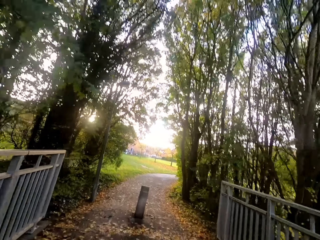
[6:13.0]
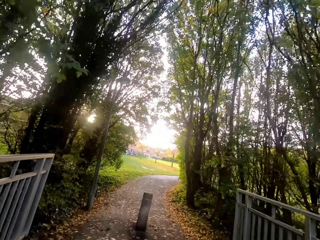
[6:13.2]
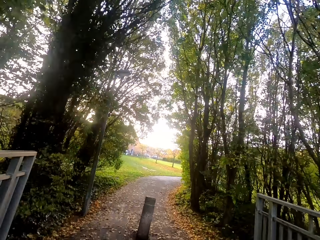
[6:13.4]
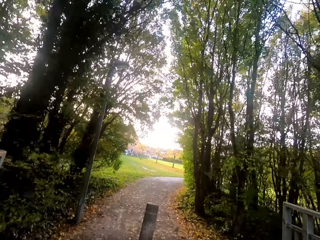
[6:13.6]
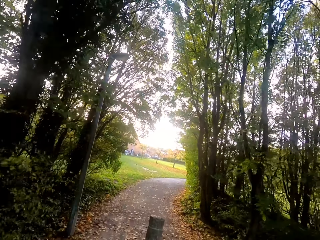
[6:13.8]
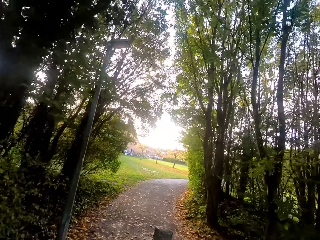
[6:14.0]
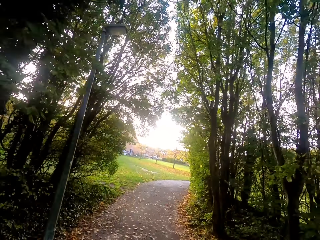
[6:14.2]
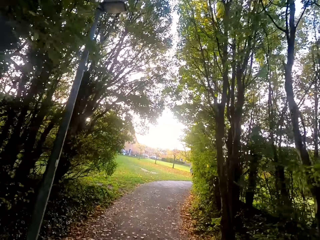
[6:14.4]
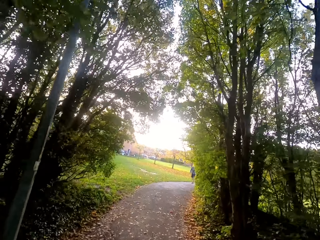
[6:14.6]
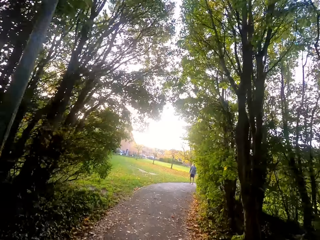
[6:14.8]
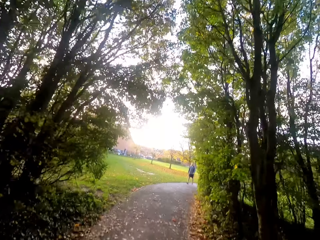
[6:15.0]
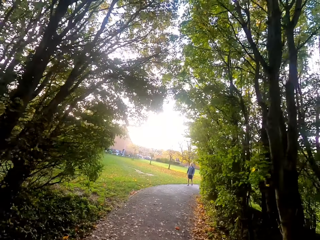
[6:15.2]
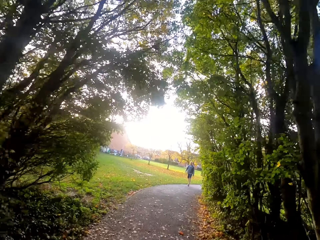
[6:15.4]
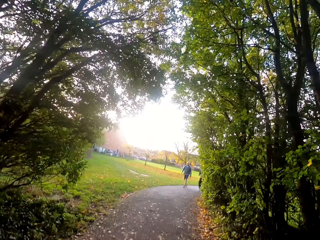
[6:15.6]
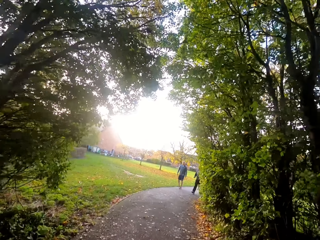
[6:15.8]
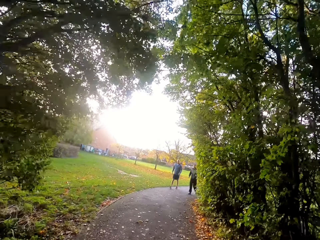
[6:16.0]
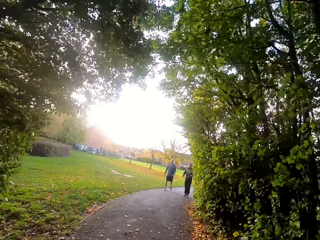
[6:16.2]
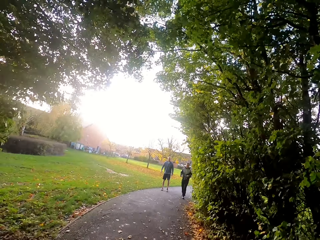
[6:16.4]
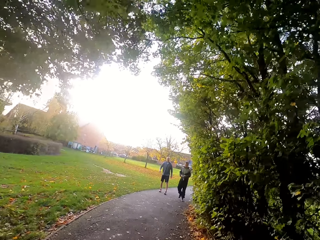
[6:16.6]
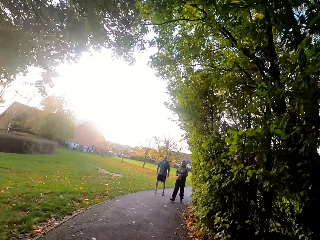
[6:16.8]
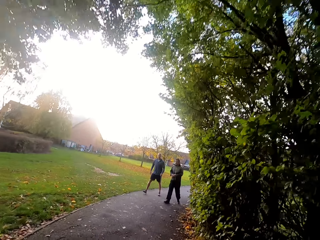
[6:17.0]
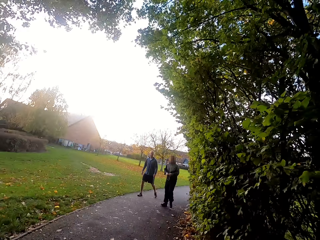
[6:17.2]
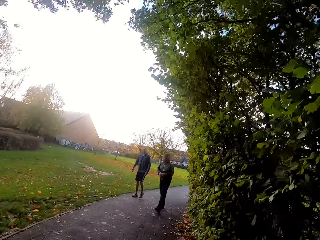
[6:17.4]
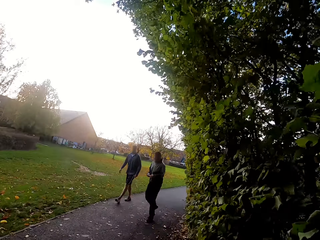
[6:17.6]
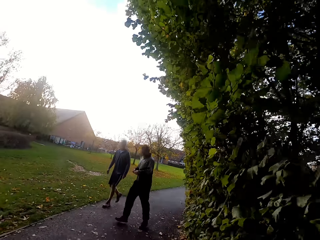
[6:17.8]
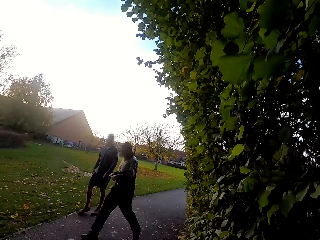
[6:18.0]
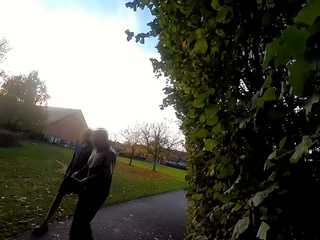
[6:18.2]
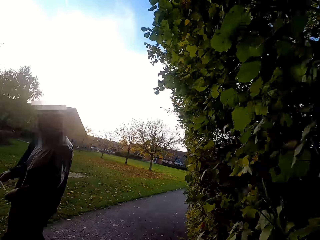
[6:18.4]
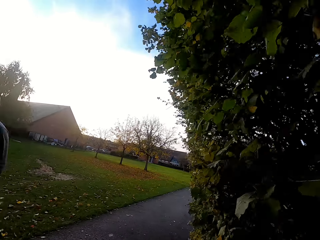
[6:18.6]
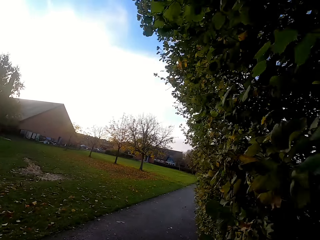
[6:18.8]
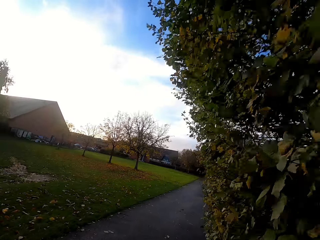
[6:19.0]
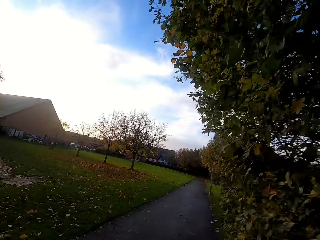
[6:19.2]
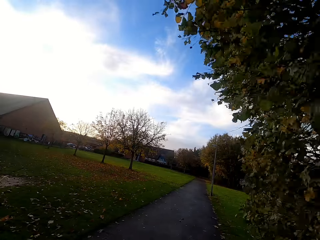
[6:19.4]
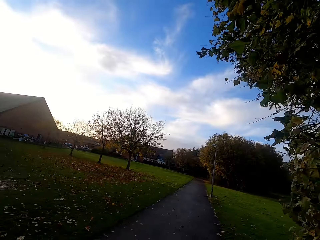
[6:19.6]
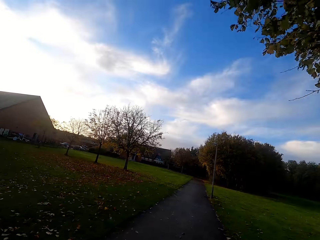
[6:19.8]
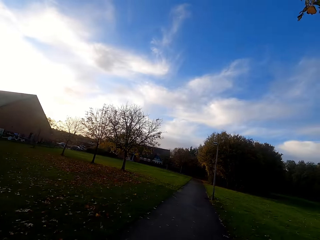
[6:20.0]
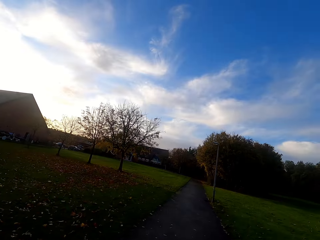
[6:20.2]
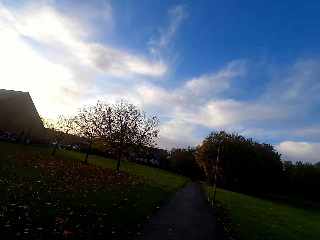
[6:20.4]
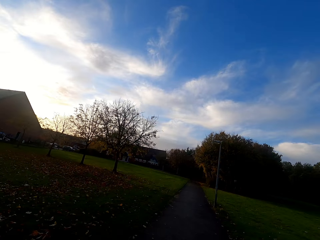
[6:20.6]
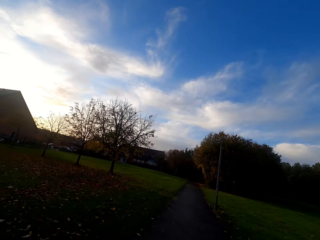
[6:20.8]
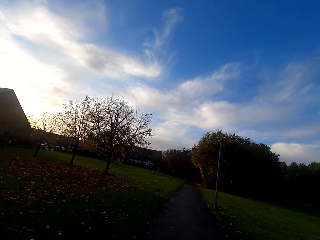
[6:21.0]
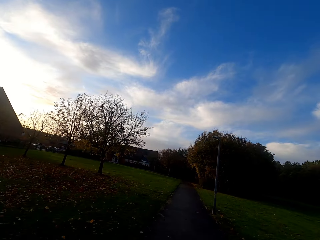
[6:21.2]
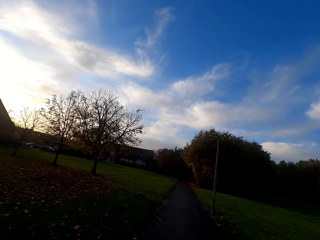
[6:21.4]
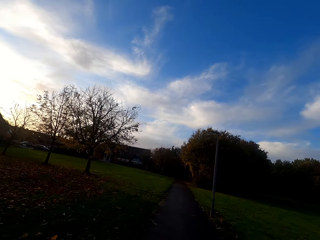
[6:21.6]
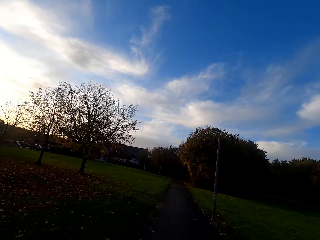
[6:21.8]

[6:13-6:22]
A person walks along the road. Another person walks along the road. The camera wearer runs right.

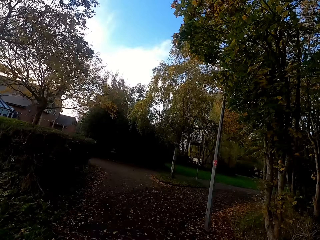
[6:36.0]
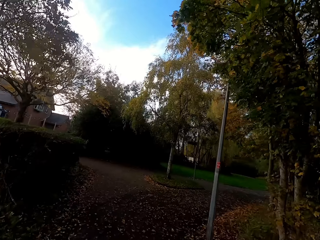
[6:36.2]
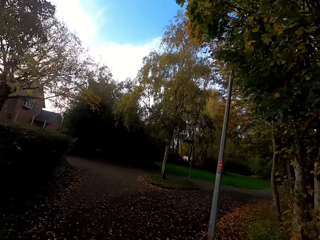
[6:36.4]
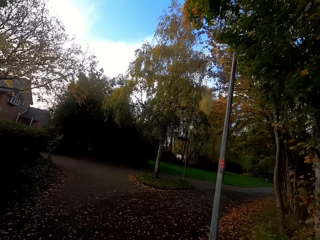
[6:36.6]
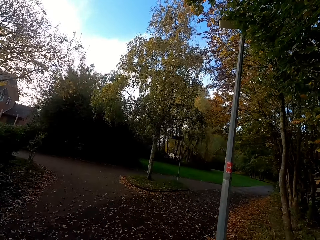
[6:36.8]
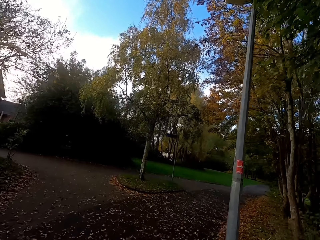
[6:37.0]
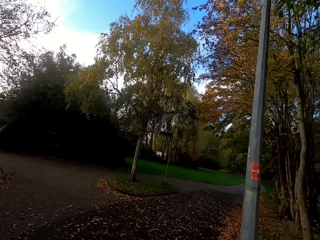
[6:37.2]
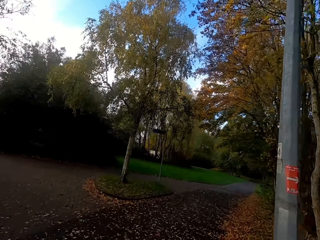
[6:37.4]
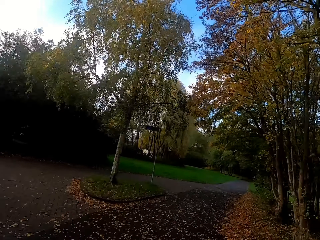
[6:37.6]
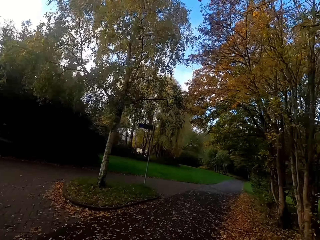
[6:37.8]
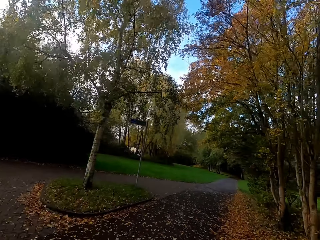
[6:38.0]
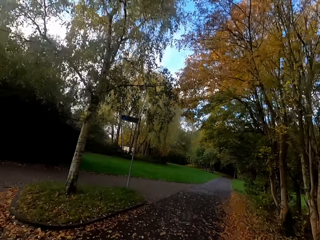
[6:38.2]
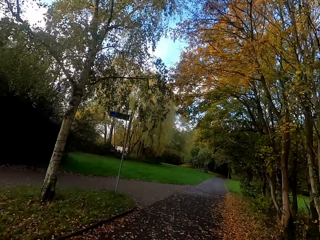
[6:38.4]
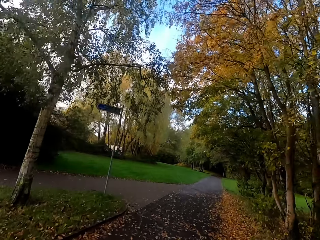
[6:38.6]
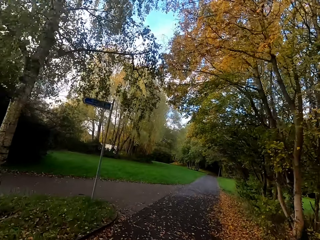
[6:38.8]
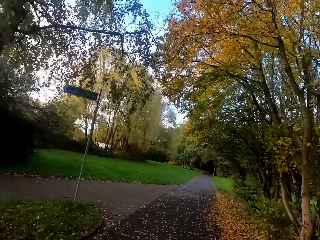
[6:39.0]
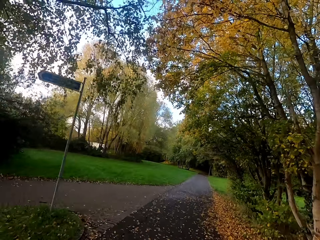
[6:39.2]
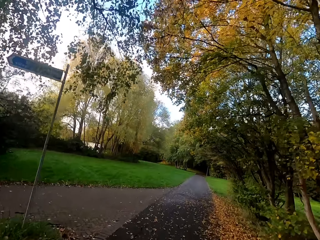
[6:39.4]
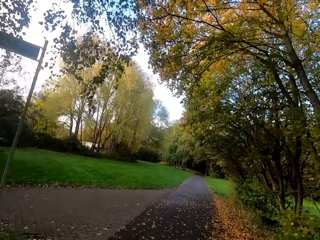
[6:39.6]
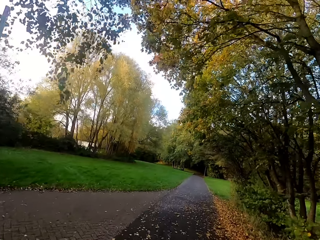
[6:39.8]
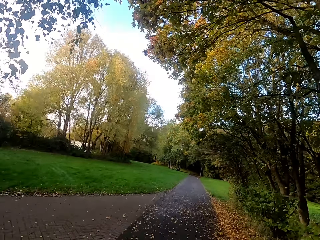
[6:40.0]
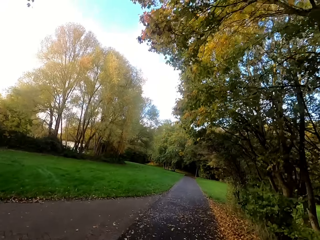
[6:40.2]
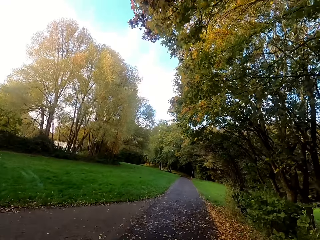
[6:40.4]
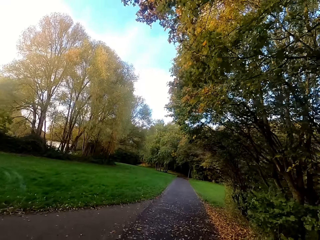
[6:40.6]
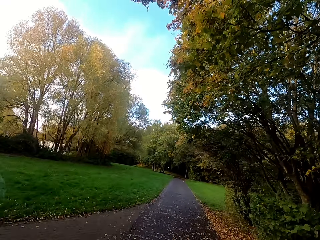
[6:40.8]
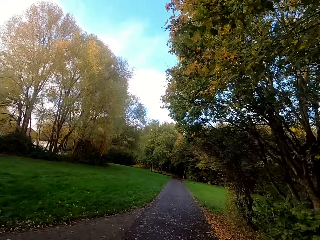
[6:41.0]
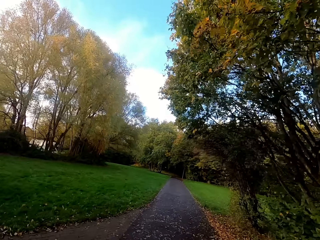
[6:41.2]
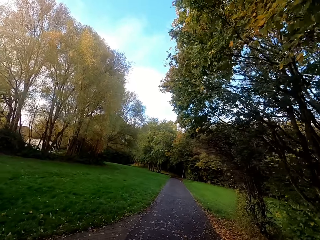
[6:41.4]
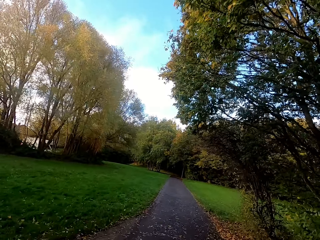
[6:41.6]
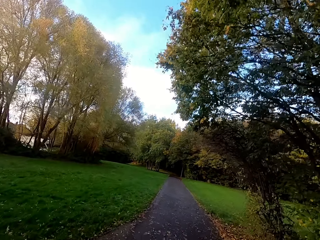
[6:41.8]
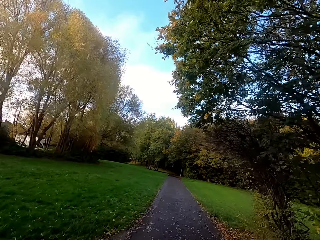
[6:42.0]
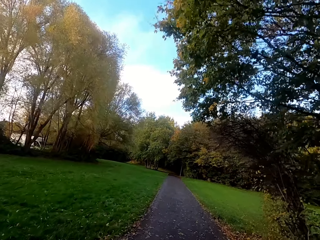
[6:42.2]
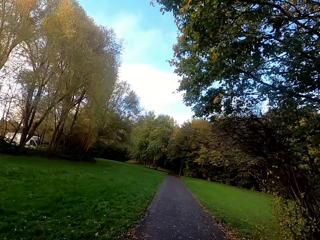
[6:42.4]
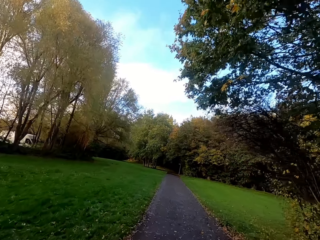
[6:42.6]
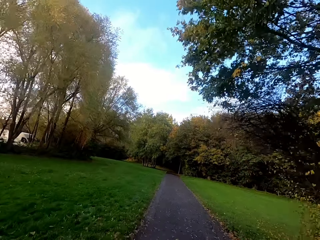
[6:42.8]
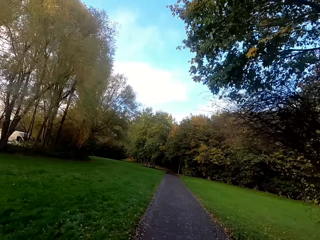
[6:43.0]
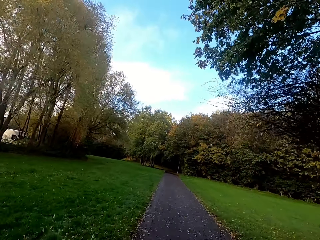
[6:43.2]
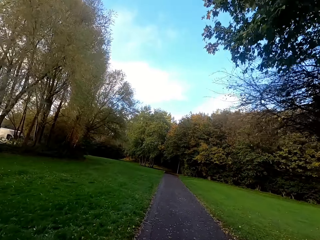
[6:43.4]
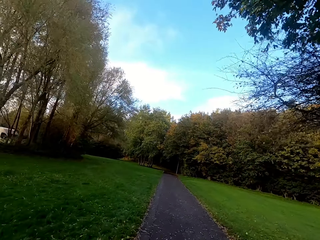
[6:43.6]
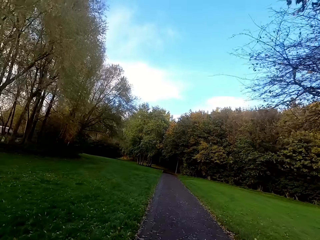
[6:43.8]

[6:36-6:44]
The camera wearer turns right. They run right.

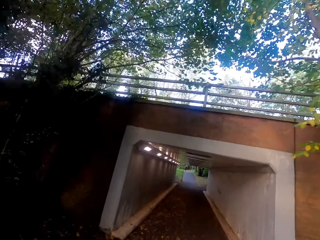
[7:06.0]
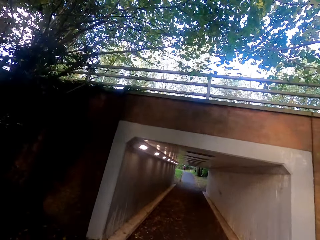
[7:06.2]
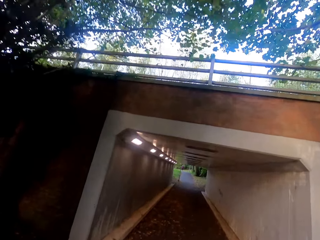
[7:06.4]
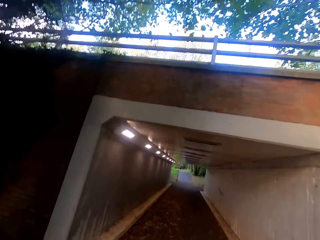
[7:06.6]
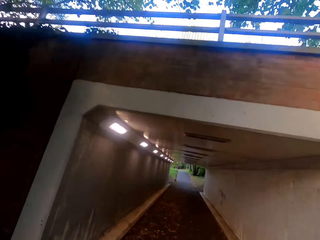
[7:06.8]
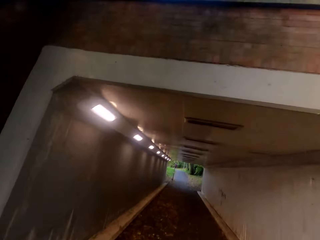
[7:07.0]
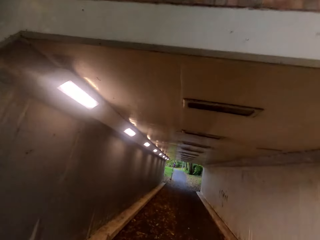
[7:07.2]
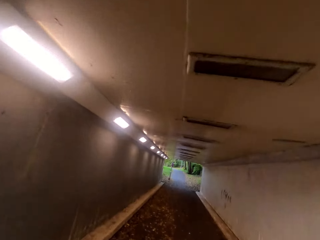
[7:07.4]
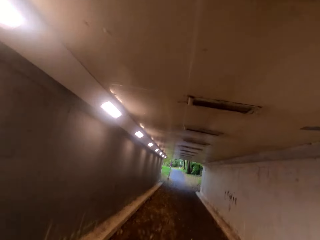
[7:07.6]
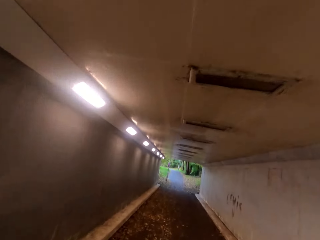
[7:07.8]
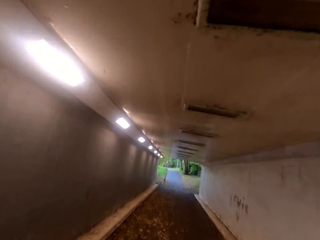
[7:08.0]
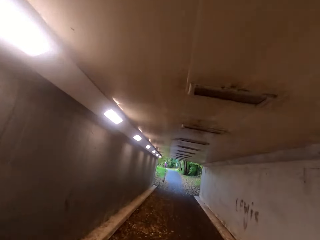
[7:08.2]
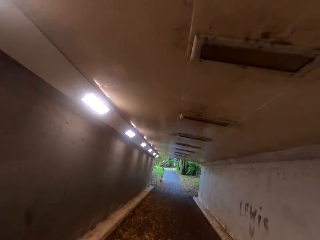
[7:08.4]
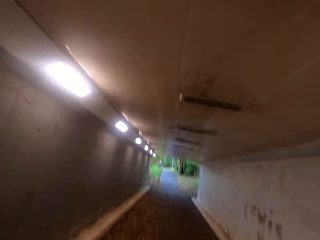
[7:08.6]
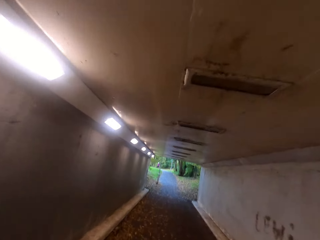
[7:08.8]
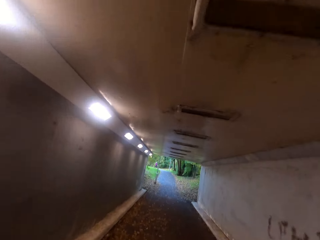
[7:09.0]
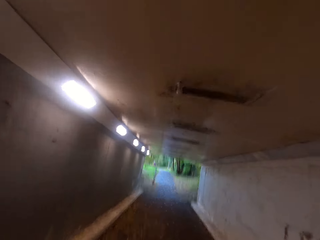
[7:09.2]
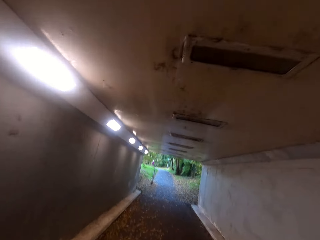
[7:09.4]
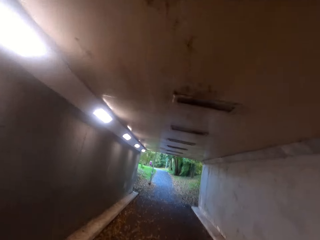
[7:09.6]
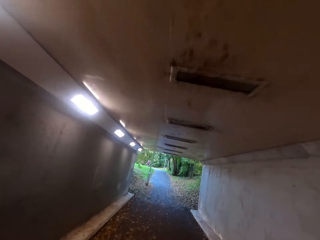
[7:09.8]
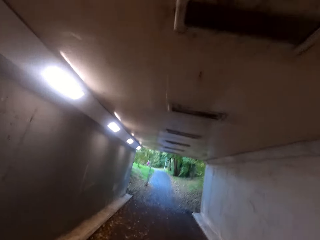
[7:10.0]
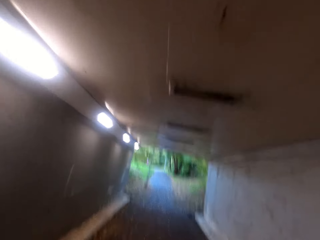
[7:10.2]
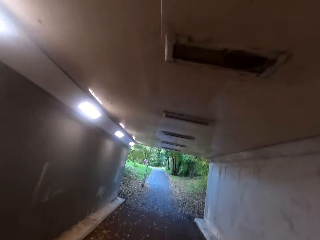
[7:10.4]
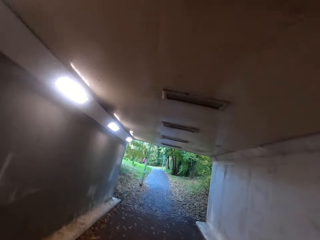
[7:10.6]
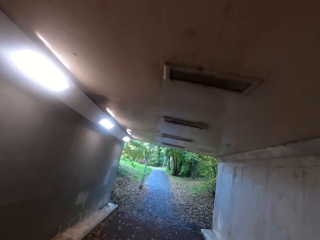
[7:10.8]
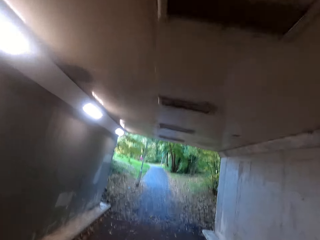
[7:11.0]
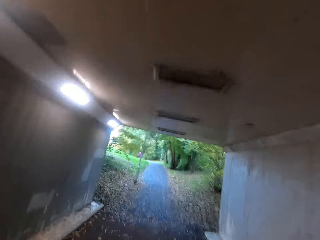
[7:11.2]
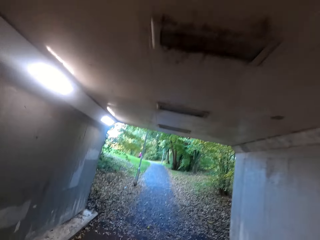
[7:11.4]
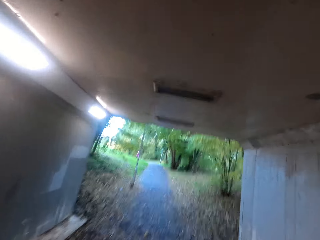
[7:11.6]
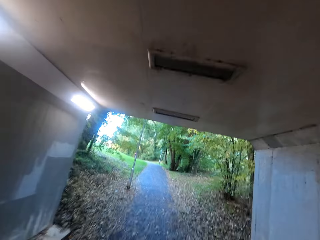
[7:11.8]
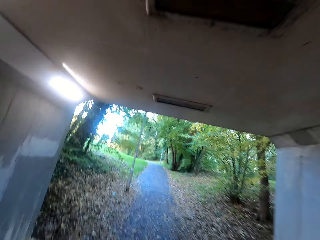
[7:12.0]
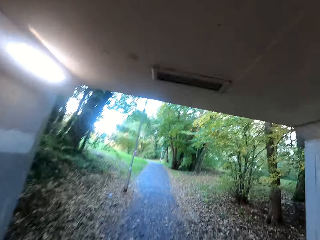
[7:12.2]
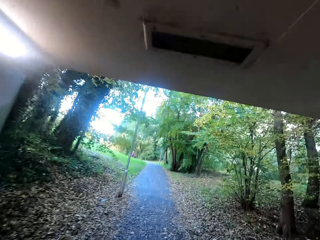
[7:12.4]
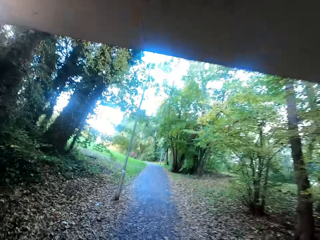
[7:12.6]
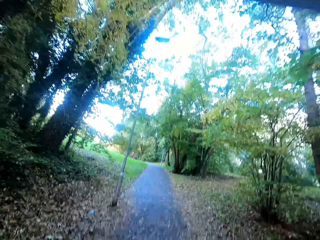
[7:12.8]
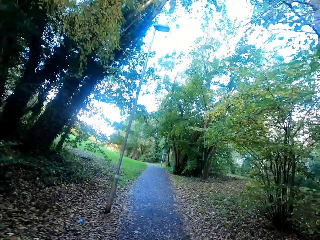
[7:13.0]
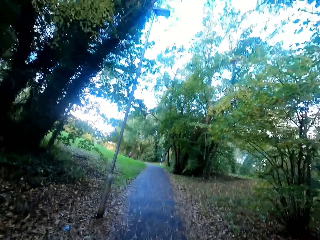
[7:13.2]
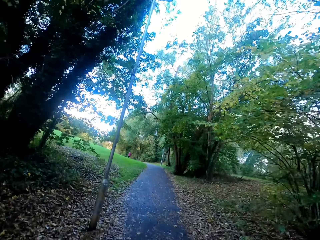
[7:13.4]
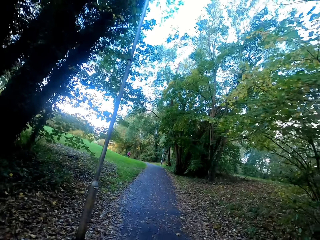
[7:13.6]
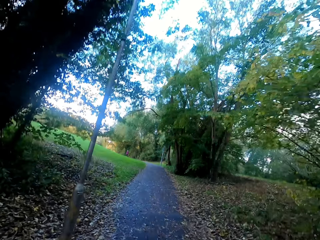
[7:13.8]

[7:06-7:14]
The camera wearer runs under the bridge.
